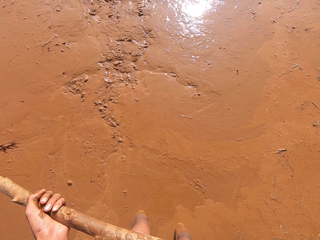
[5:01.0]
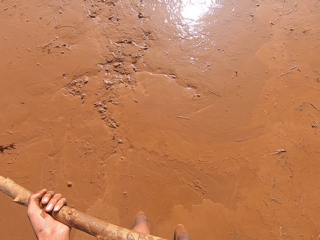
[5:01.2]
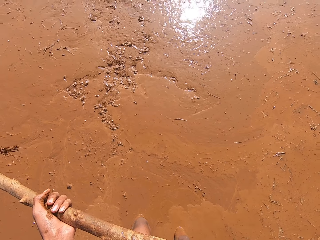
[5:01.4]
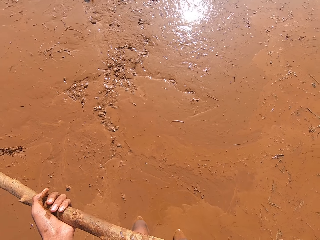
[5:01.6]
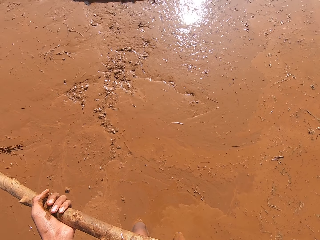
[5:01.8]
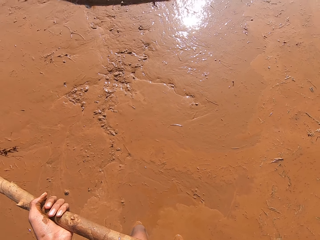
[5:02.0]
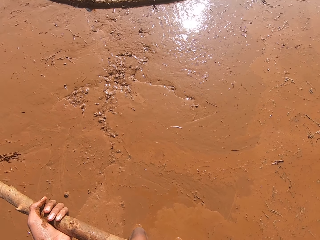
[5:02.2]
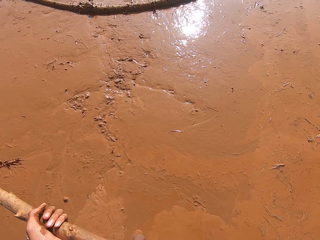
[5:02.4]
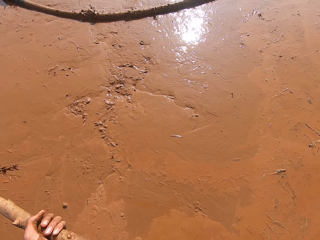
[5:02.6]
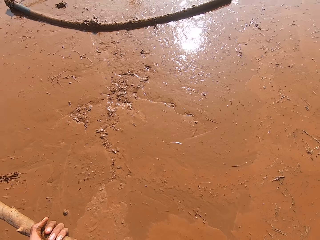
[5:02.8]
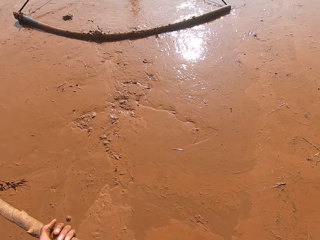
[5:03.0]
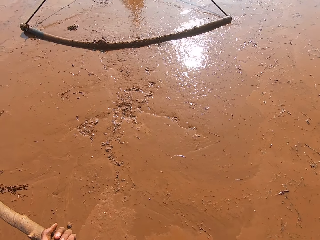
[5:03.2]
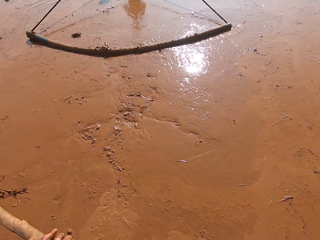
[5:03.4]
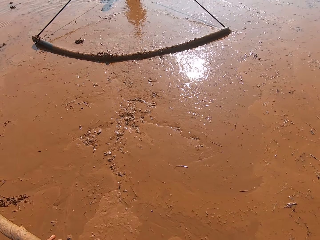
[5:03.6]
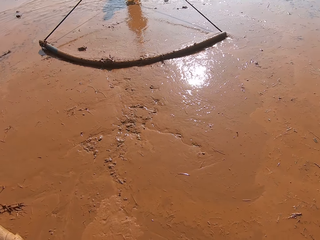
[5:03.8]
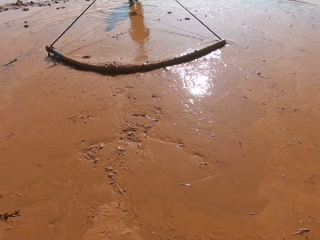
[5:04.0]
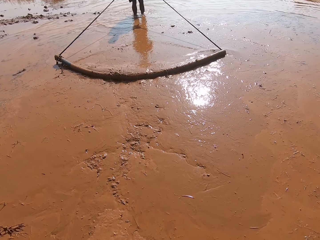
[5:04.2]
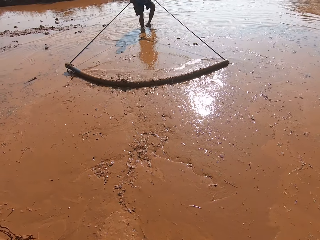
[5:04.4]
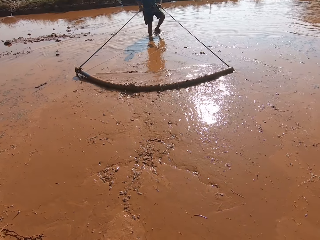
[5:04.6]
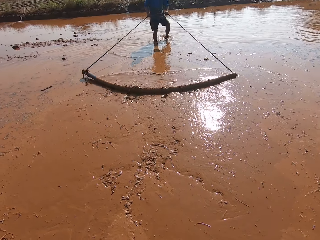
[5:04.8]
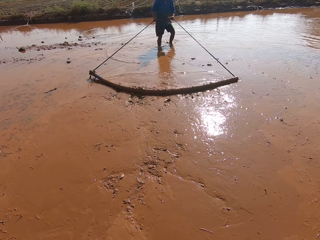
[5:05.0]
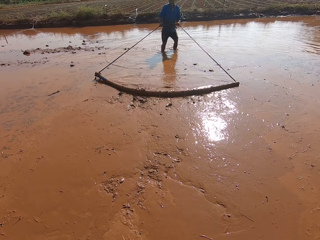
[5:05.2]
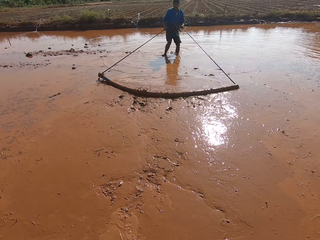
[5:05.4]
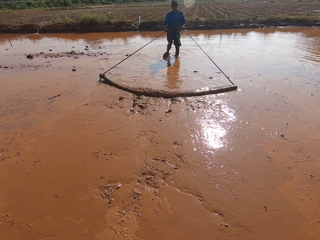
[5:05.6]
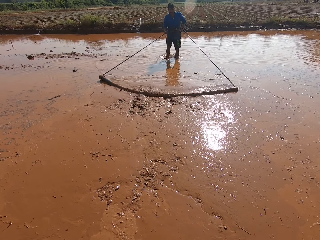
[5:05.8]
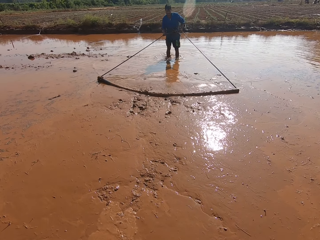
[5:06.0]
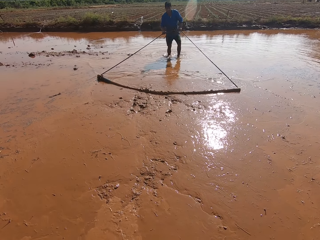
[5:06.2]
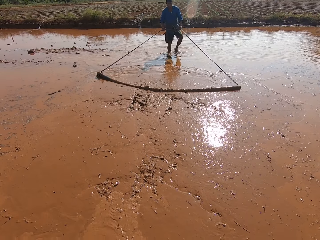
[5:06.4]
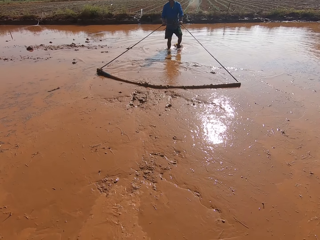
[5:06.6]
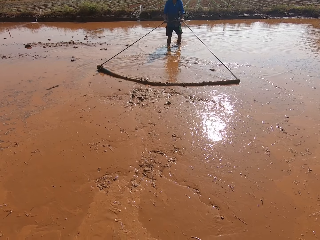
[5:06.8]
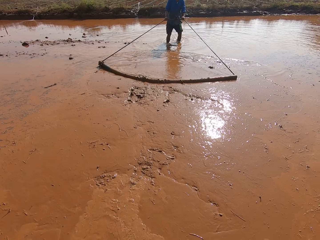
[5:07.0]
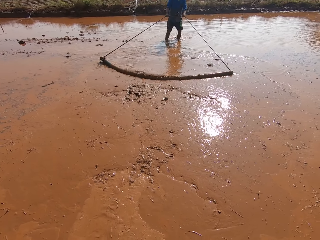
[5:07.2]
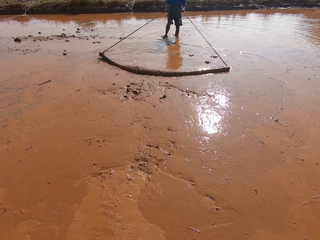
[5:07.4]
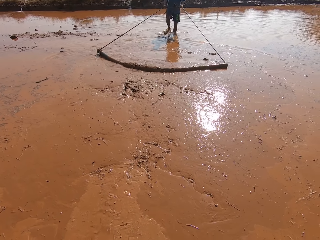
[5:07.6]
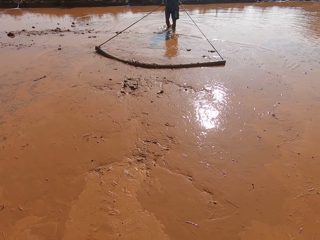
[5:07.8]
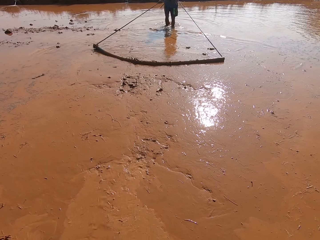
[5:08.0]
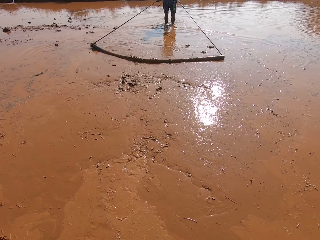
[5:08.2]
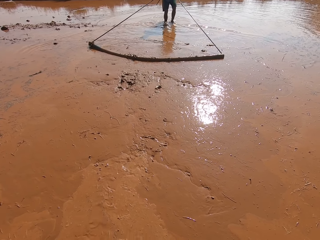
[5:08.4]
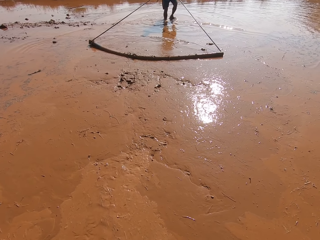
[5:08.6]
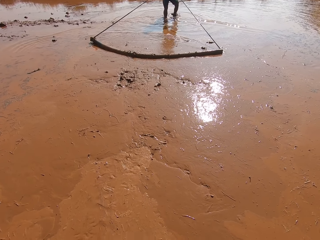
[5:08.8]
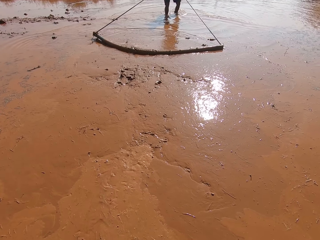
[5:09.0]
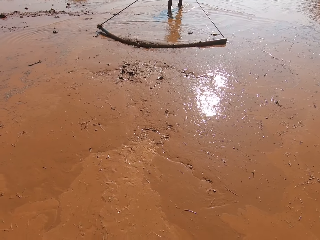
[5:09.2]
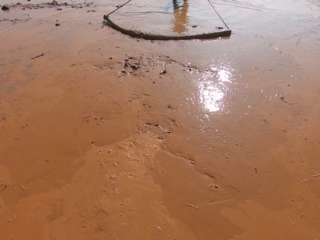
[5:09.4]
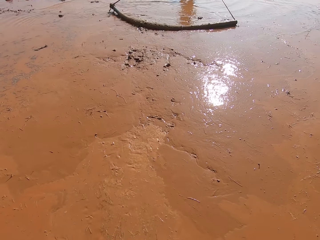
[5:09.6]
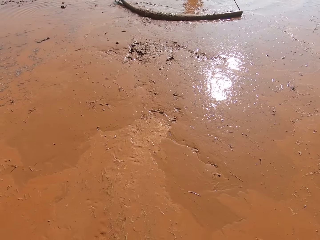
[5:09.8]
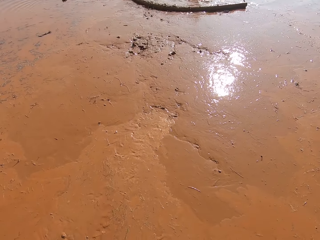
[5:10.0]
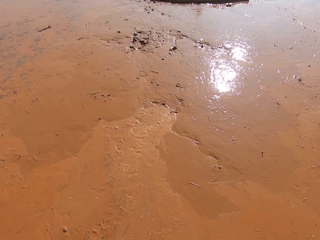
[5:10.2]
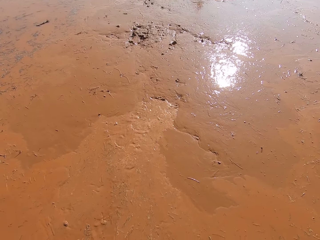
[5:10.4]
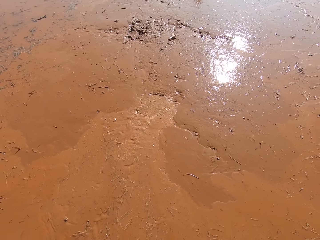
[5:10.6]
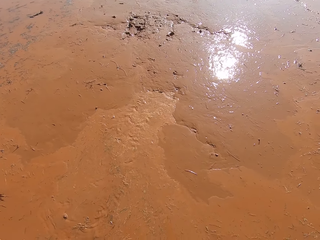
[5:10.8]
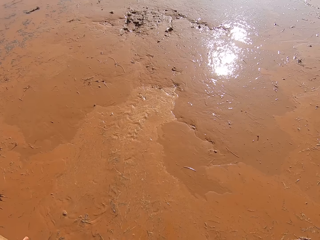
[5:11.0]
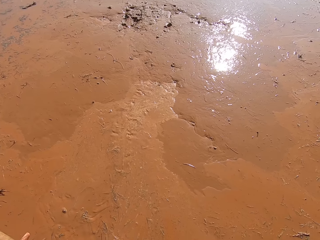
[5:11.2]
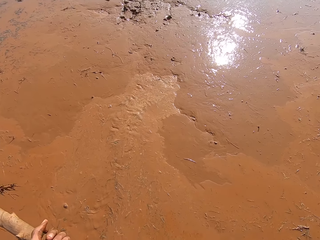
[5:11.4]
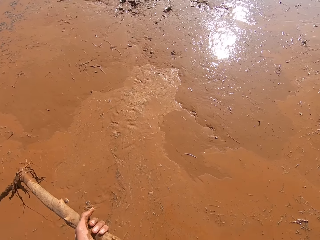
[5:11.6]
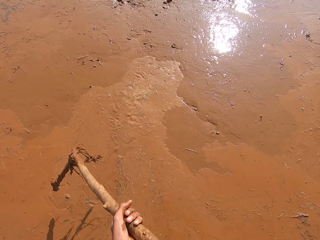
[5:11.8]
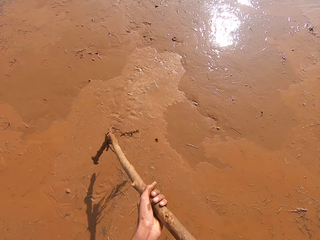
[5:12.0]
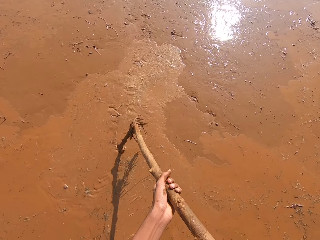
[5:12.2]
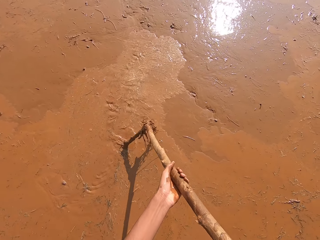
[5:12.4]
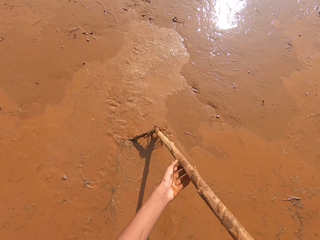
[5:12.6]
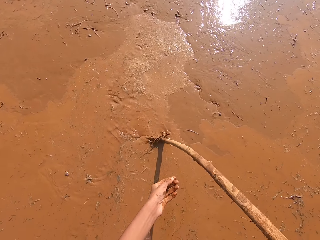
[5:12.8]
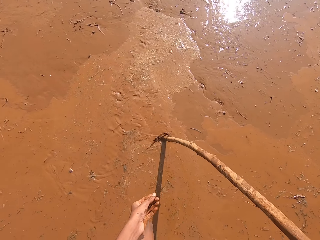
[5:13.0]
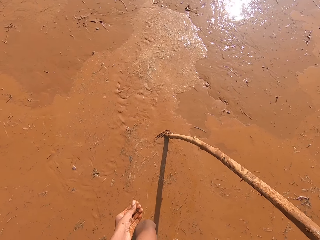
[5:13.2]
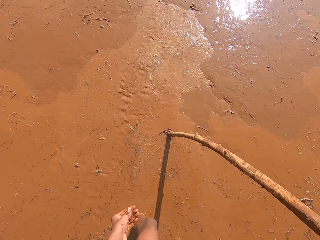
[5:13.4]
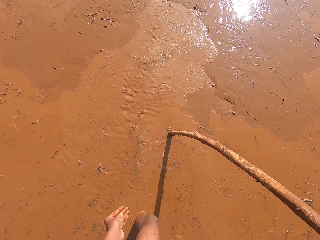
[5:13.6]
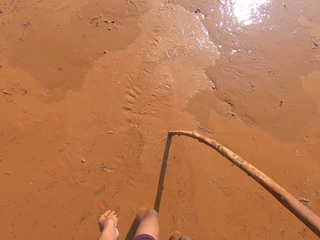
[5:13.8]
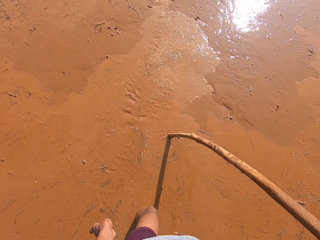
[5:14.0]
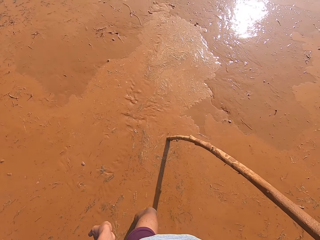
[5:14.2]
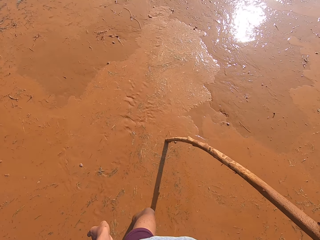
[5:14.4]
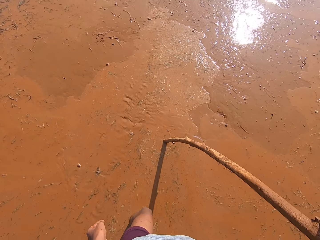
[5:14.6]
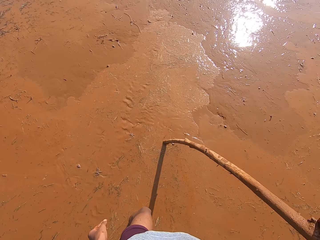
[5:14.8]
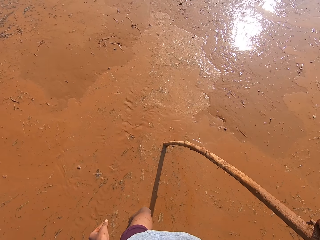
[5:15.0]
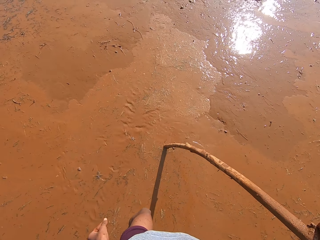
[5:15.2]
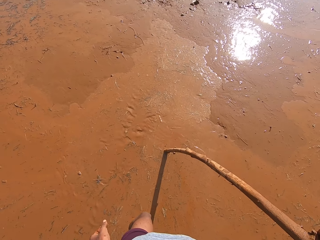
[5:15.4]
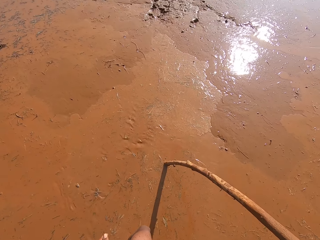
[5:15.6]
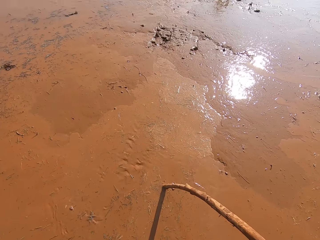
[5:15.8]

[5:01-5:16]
The camera wearer moves the stick. A man talks to the camera wearer. The man pulls the rod. The camera wearer puts the stick down. He digs the stick into the mud with his right hand.

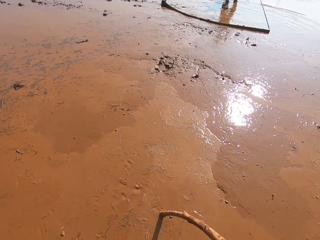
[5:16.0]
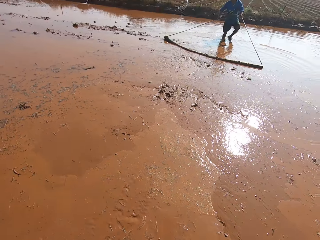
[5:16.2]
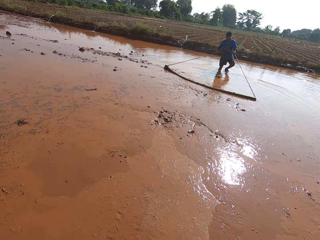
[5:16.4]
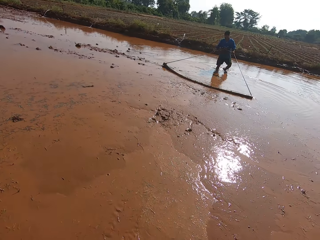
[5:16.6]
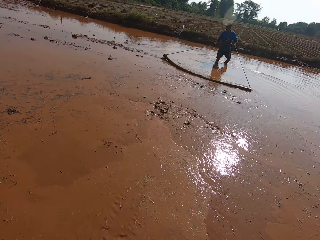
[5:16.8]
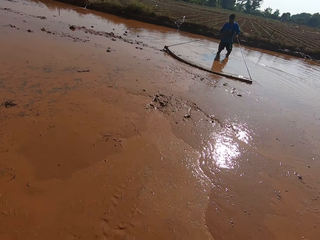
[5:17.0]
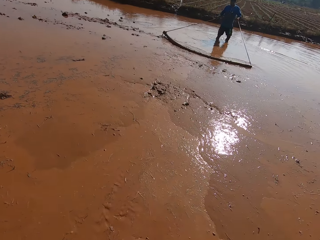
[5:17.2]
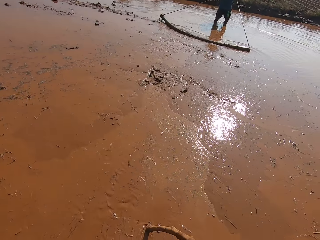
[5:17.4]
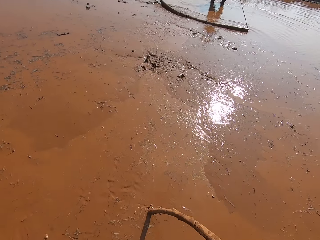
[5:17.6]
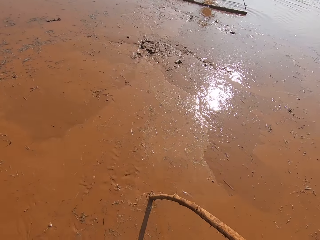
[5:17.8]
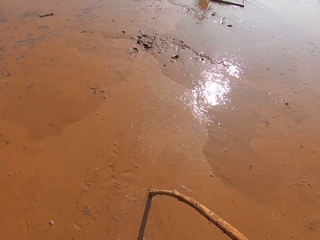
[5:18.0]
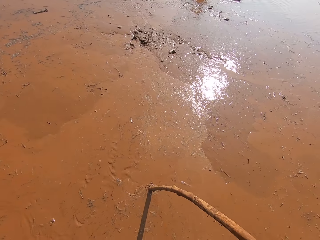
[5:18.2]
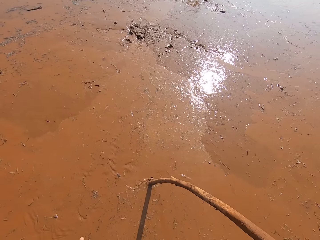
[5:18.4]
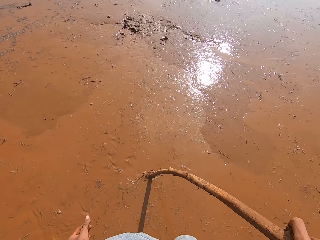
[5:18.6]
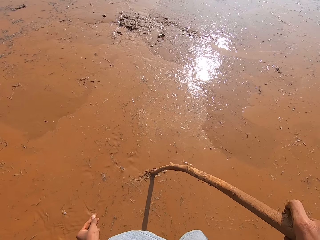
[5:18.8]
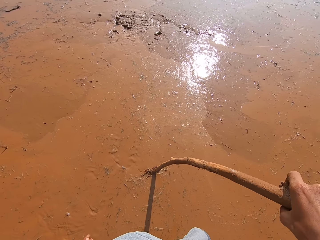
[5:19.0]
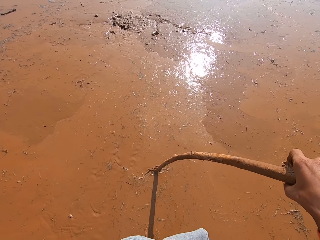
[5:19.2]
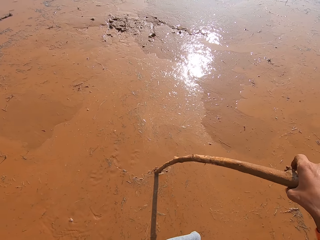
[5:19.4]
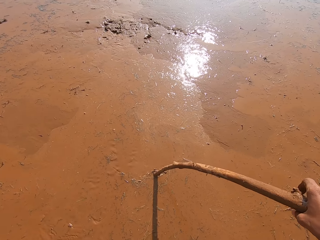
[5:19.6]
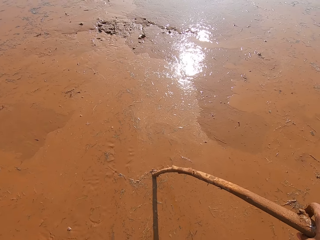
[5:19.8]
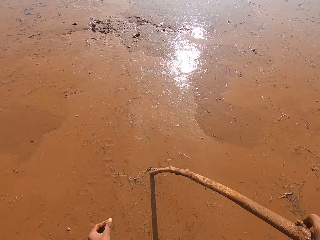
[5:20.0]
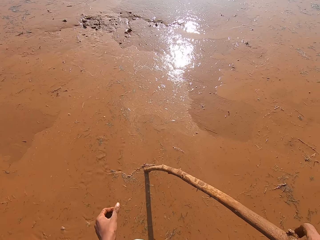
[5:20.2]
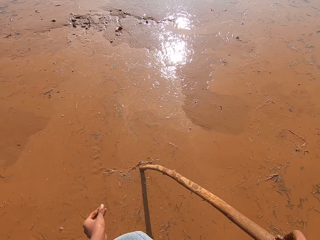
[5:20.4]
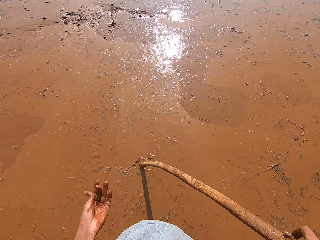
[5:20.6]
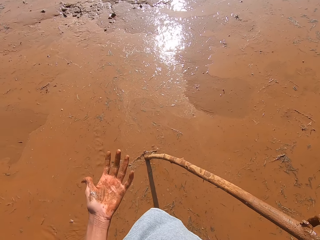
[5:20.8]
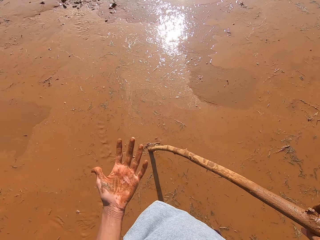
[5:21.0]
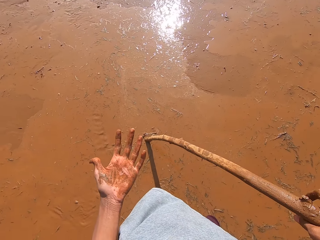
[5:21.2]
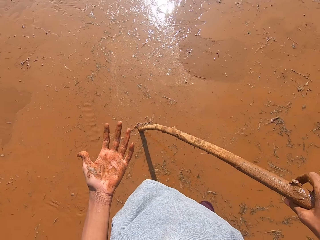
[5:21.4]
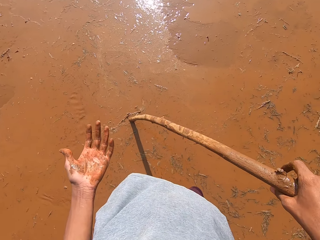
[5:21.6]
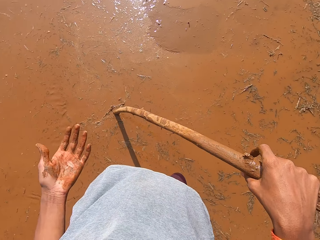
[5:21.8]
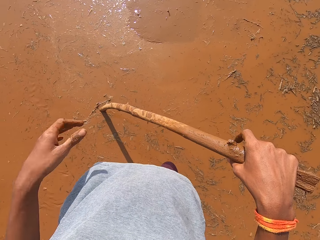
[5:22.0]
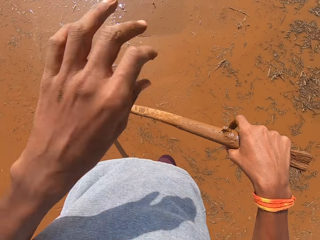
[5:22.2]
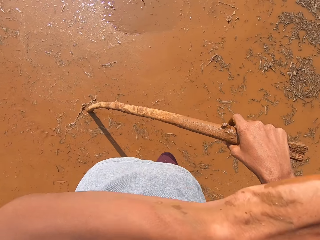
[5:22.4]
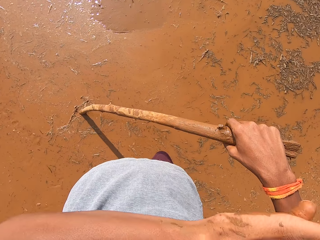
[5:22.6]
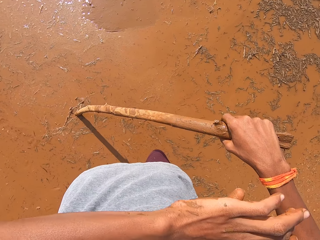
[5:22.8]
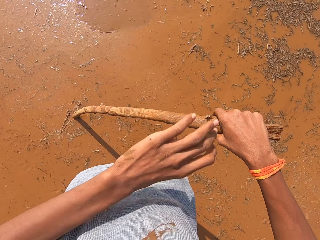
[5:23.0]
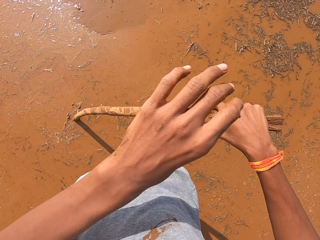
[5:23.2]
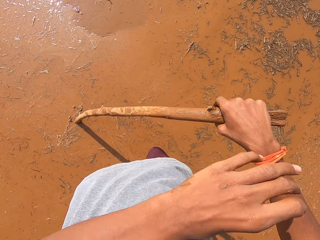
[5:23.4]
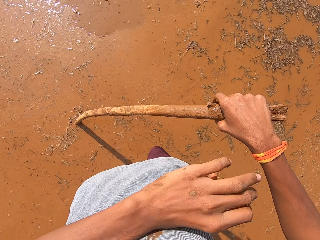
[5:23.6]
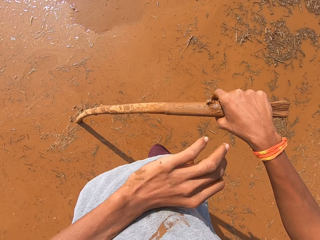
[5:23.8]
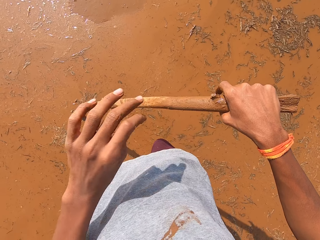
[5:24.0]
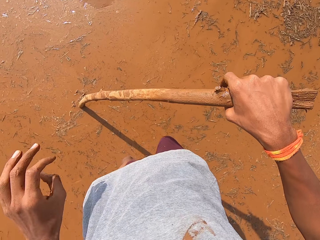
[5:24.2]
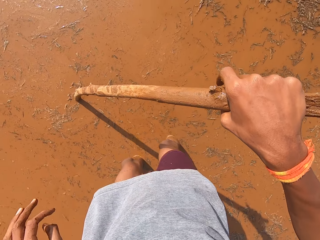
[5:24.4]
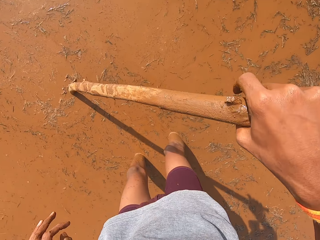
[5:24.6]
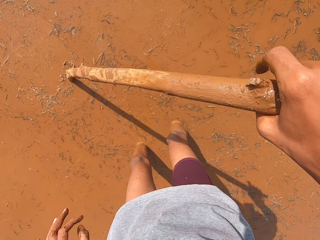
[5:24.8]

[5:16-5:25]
The camera wearer looks around. A man pulls the rod. The camera wearer looks at the hand. He cleans dirt on his clothes with his left hand.
